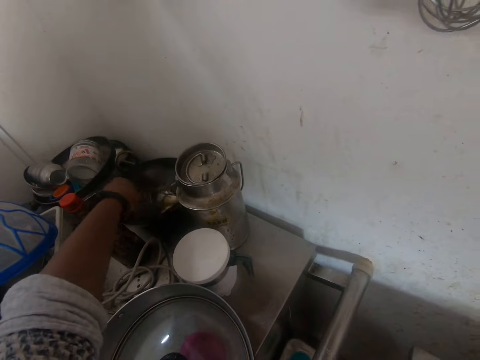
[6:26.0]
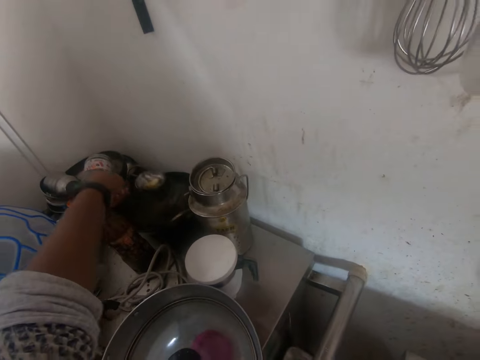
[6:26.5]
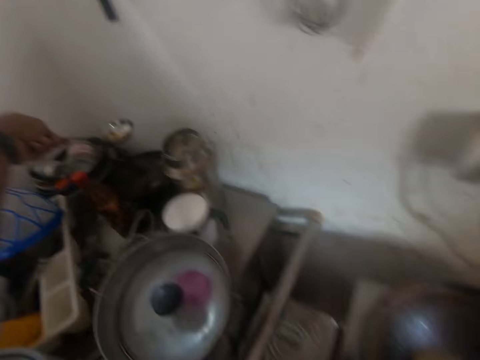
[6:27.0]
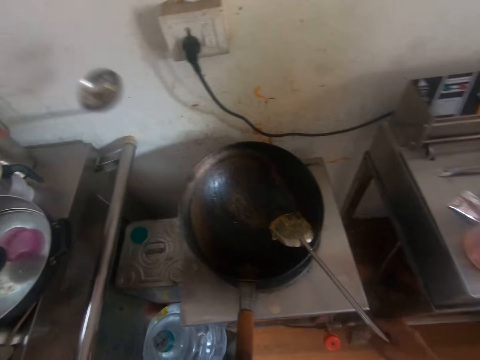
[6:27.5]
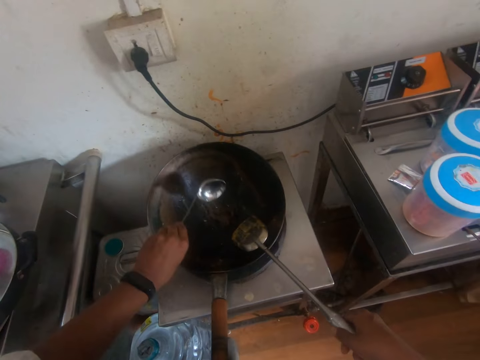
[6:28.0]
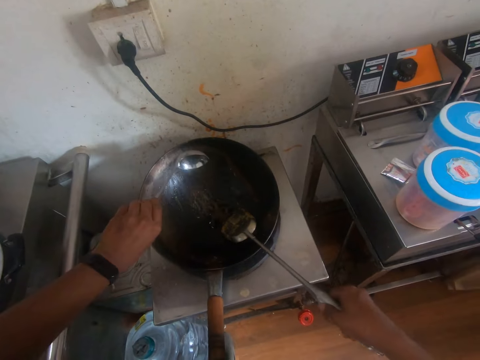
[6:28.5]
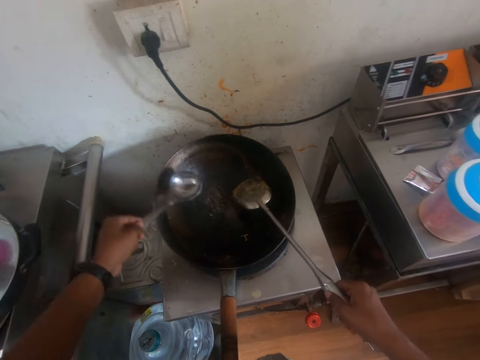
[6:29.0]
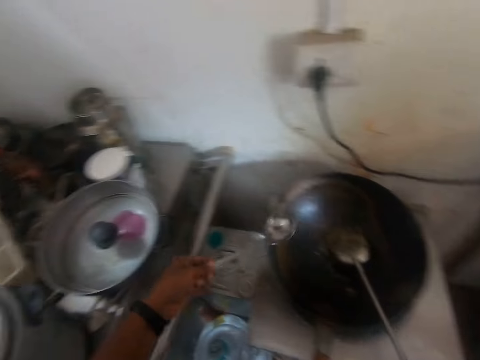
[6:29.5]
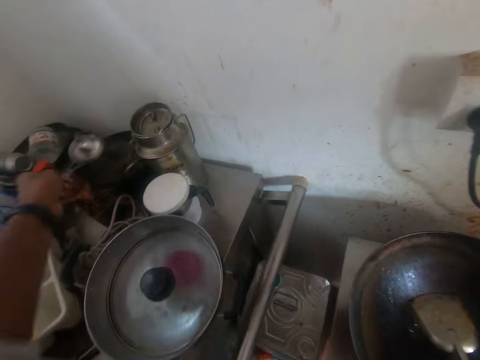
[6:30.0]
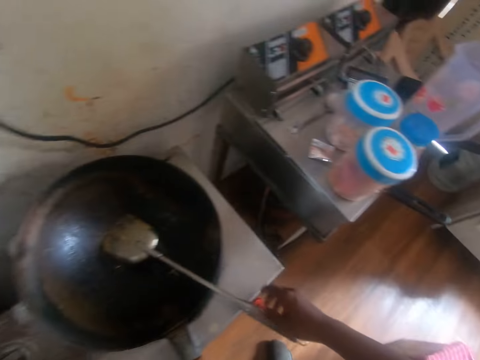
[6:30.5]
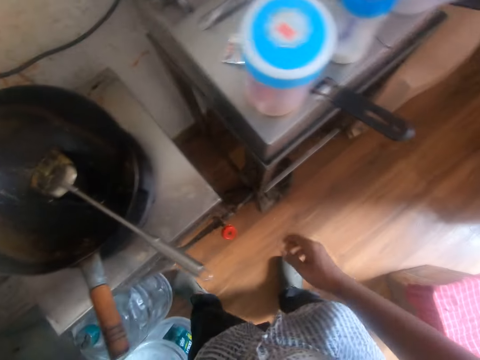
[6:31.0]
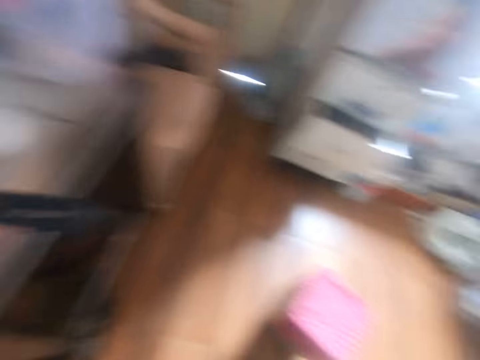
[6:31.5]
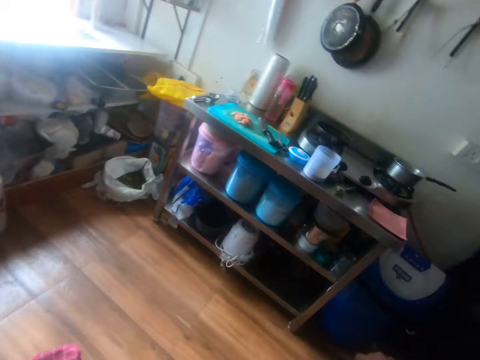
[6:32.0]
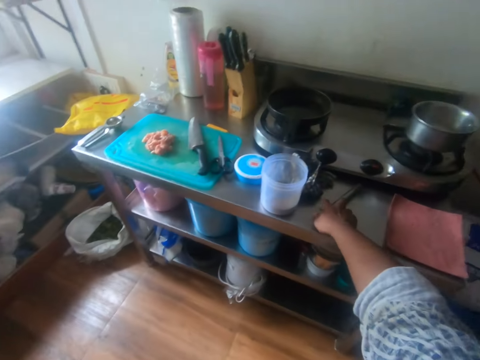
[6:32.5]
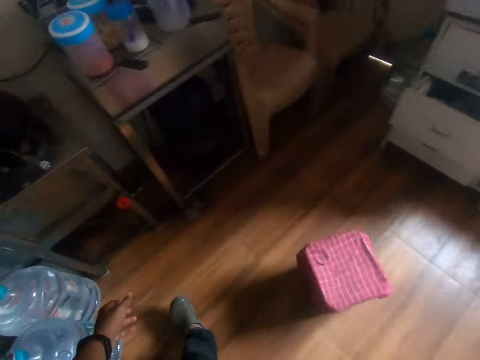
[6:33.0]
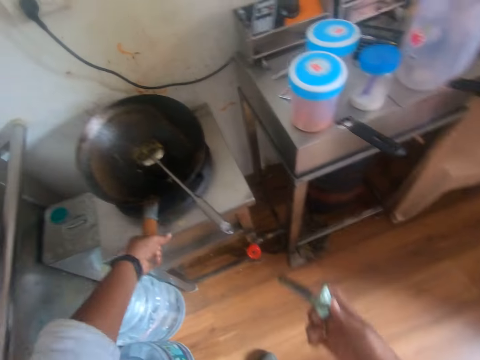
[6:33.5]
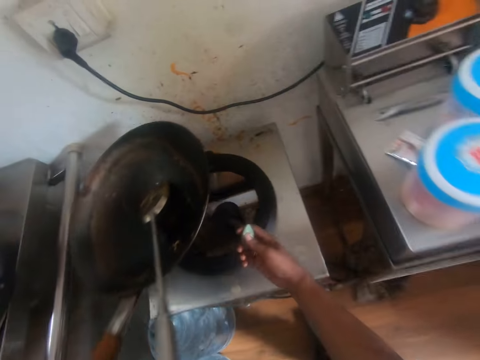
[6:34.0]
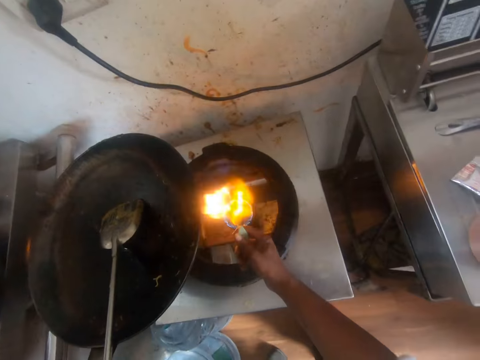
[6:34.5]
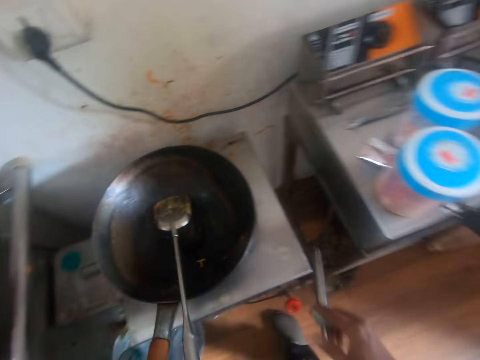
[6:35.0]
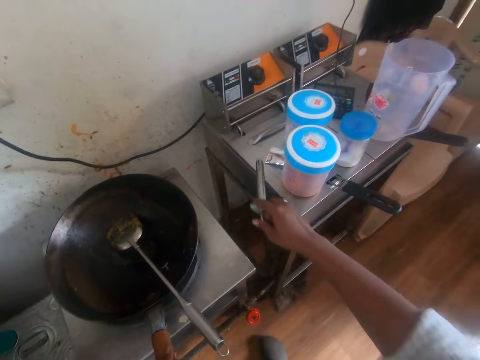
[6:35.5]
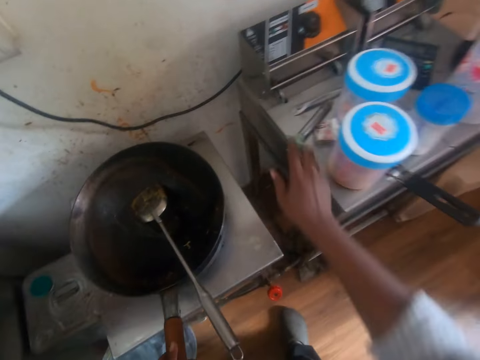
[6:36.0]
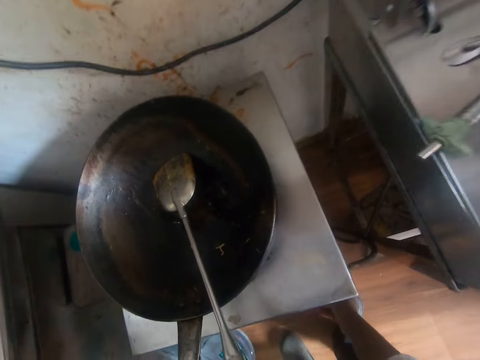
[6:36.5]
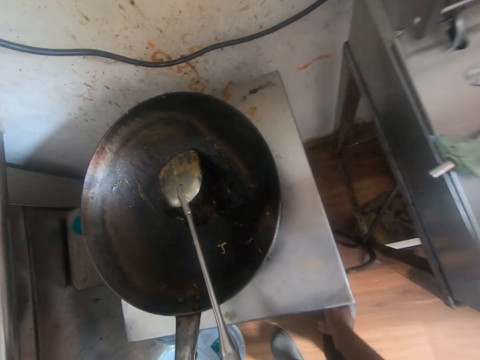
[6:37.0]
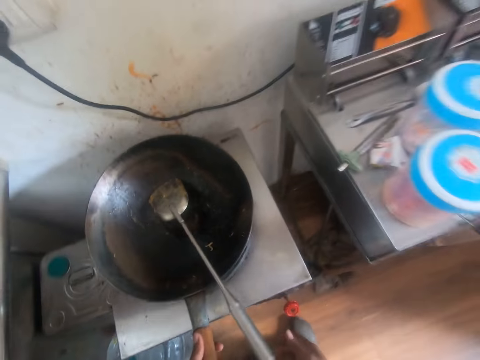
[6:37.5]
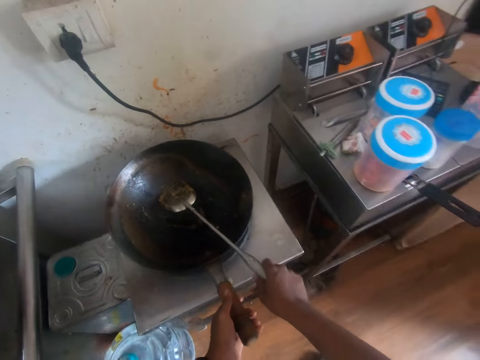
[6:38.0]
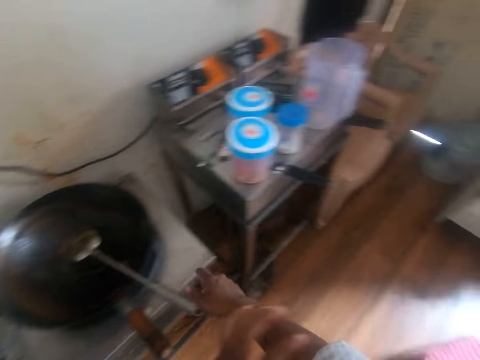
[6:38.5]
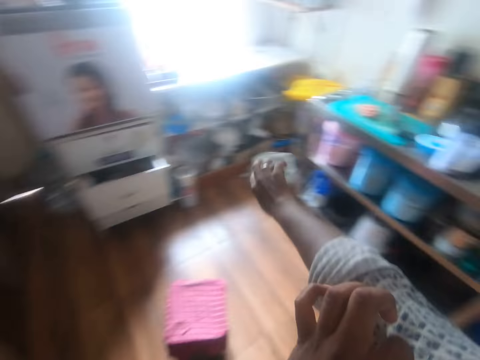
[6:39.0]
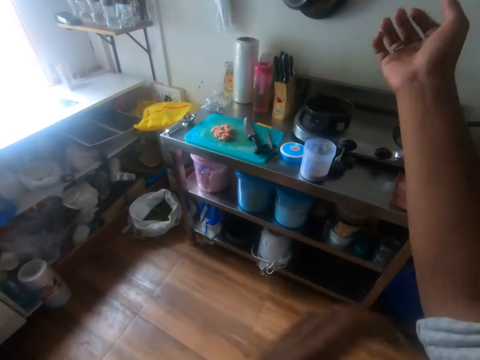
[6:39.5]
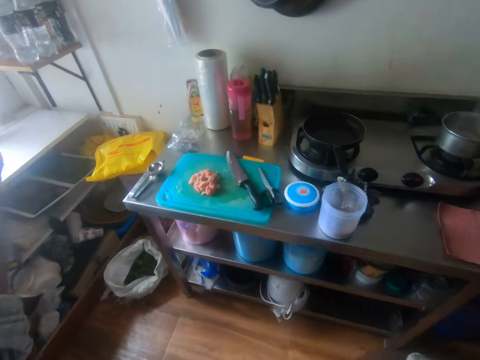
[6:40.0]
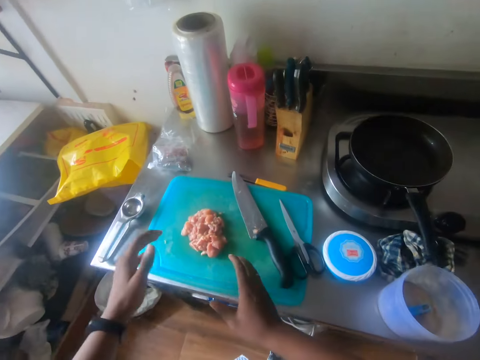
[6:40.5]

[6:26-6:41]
The camera wearer picks up a spoon with oil from a pan with his left hand. He holds the spoon and scoops the oil. He lifts the spatula in the pan with his right hand. He pours the oil from the spoon into the pan with his left hand. He holds the cooking spoon. He drops the spoon in his left hand in the pan. He walks towards the table. He picks up a lighter on the slab with his right hand. He moves to the other side. He lifts the wok. He lights the stove with the lighter in his right hand. He puts down the wok. He drops the lighter in his right hand on the slab. He holds the knob. He holds the spoon. He adjusts his shirt with both hands. He walks to the other side. He pulls the sleeve of the shirt.

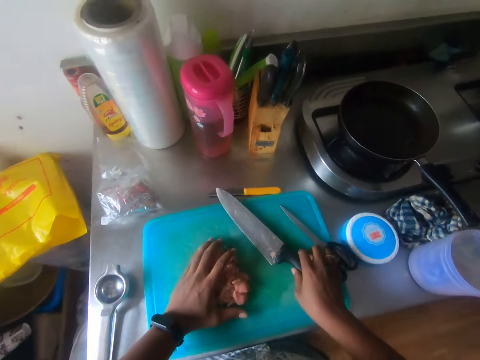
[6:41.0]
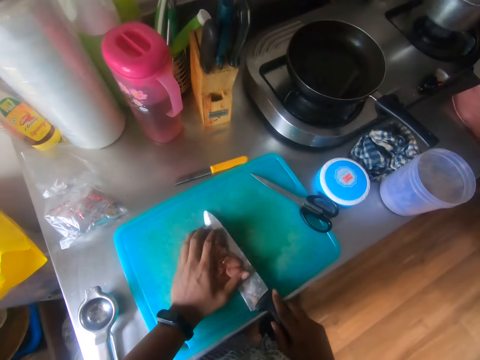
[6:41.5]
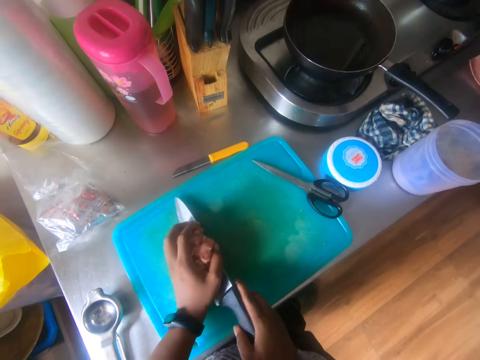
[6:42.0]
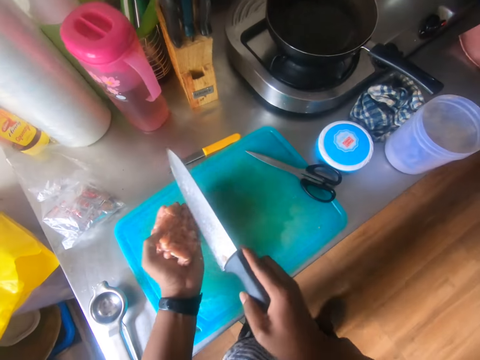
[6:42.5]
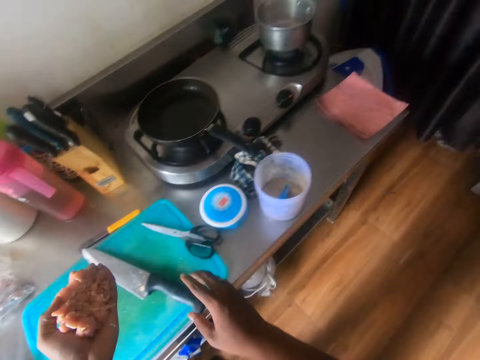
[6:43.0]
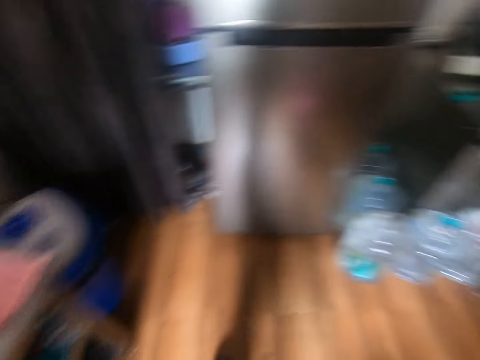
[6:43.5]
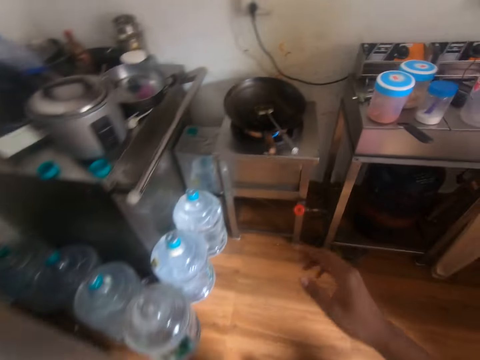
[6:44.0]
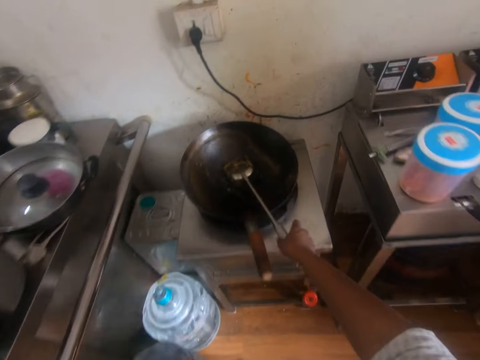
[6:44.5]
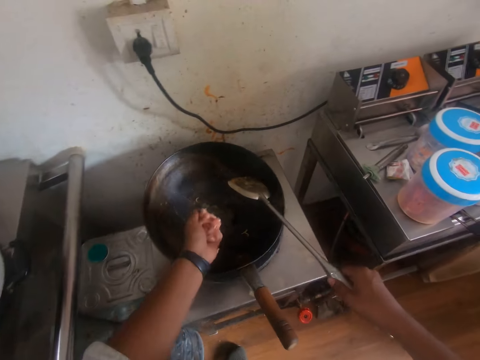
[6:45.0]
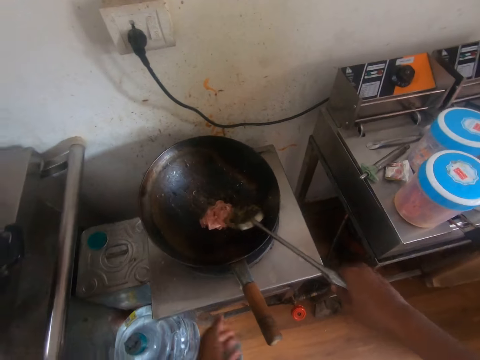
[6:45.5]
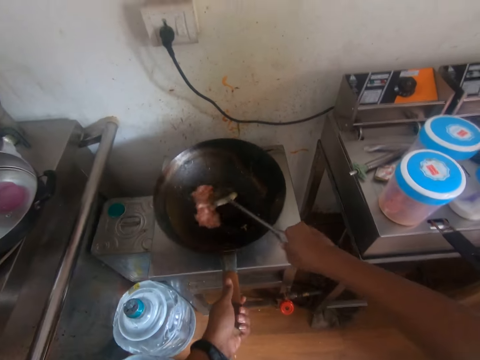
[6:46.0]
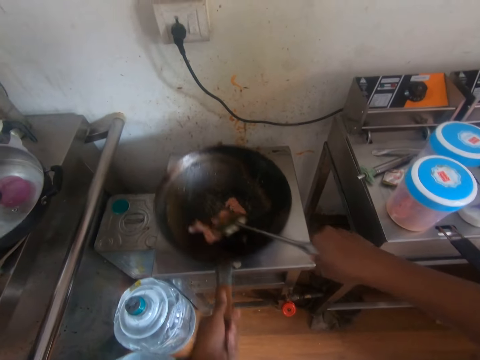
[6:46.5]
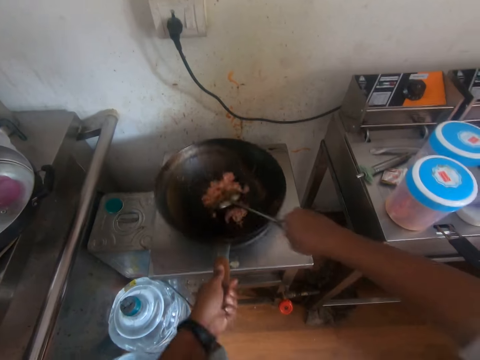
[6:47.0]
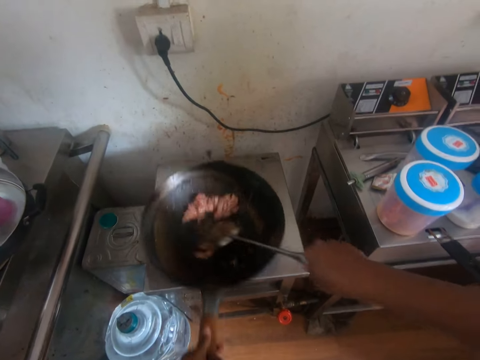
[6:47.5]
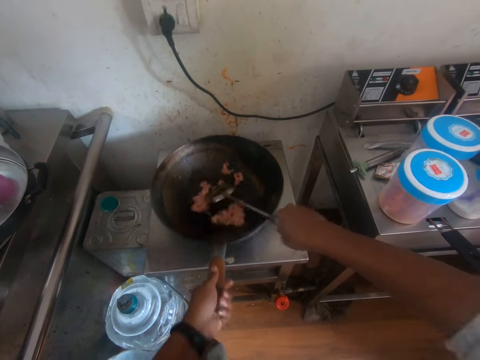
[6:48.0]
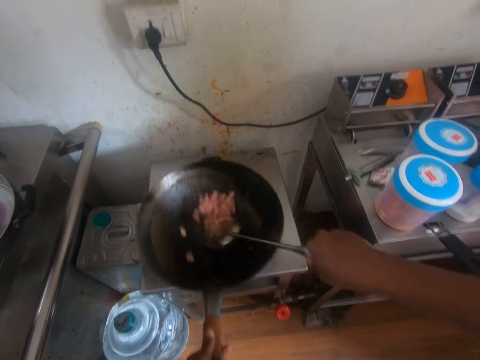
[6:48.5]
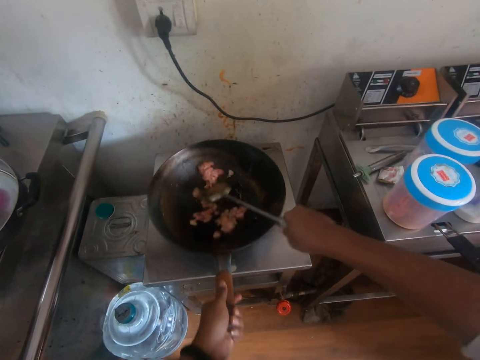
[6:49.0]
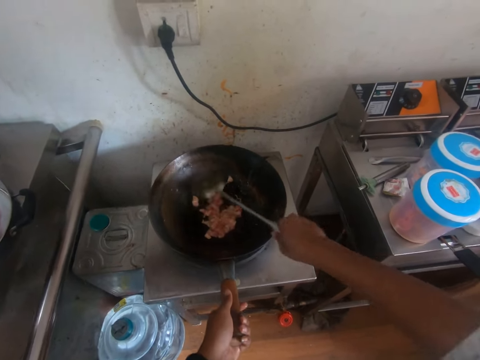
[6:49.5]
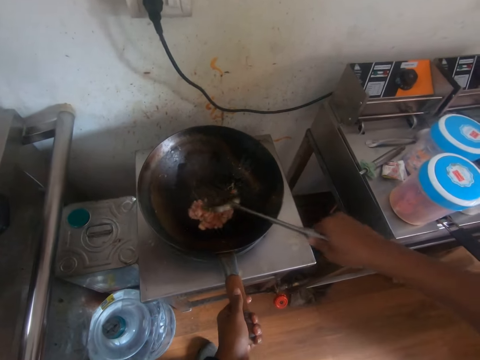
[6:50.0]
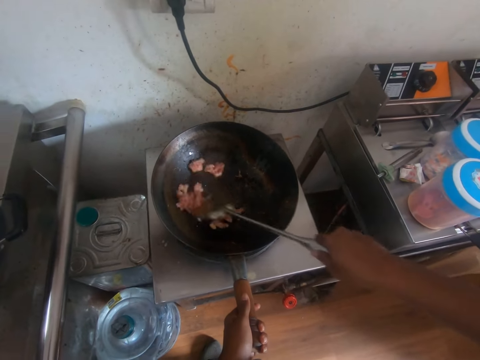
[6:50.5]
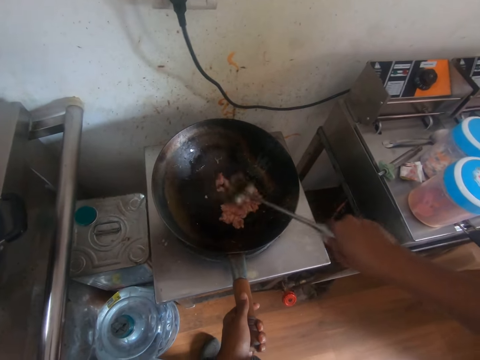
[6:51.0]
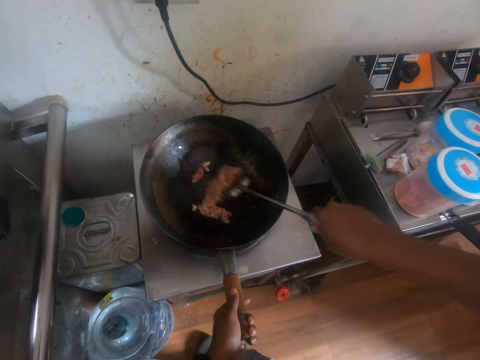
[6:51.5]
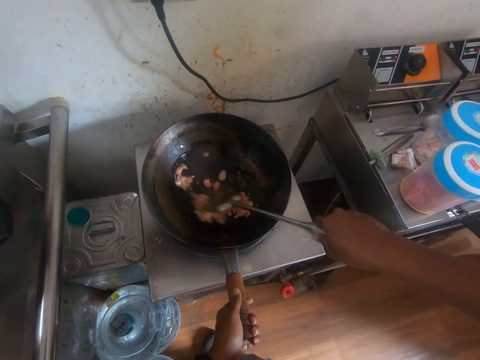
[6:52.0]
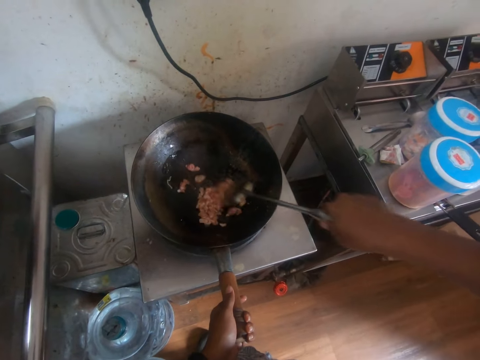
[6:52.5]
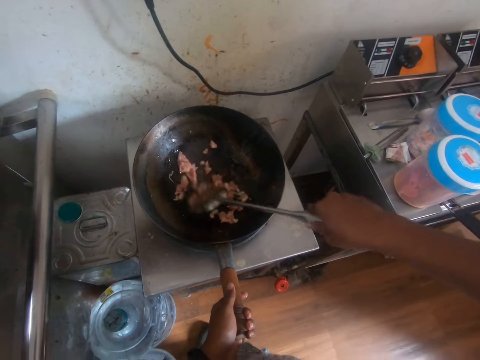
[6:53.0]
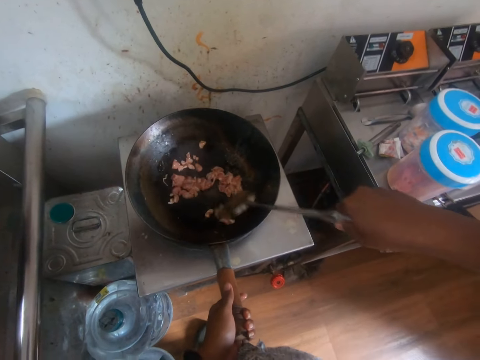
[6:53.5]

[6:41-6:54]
The camera wearer picks up the knife on the chopping board with his right hand. He holds the meat on the chopping board with his left hand. He holds the knife. He packs the meat into his left hand with the knife in his right hand. He drops the knife in his right hand on the chopping board. He walks towards the cooker. He lifts the spatula from the pan with his right hand. He holds the cooking spoon. He puts the meat in his left hand in the pan on the stove. He stirs the meat in the pan with the spatula in his right hand. He holds the pan with his left hand. He cooks the meat. He moves the wok.
